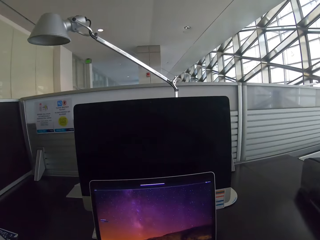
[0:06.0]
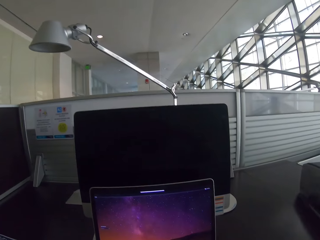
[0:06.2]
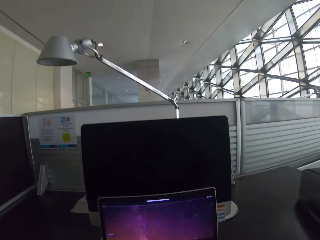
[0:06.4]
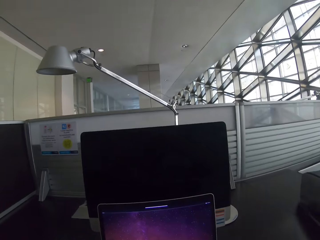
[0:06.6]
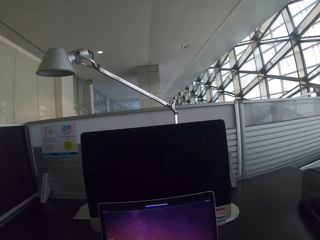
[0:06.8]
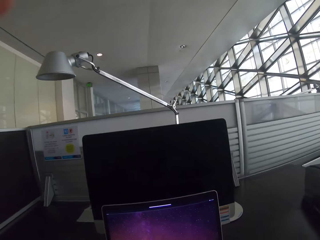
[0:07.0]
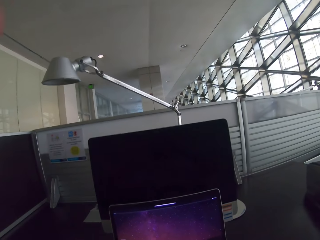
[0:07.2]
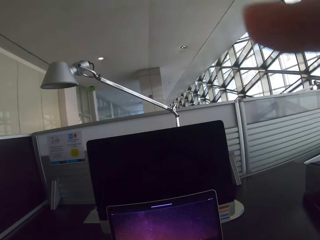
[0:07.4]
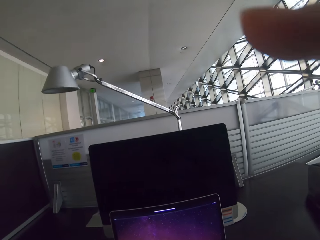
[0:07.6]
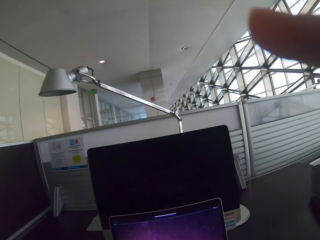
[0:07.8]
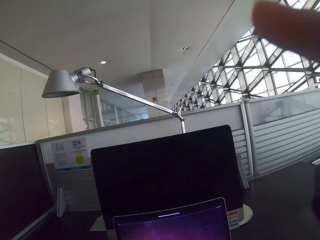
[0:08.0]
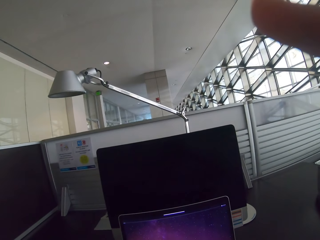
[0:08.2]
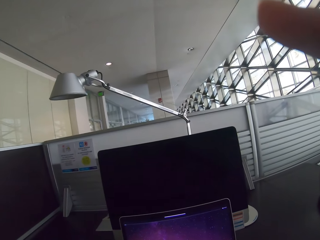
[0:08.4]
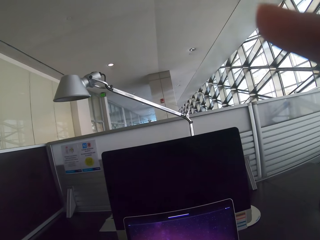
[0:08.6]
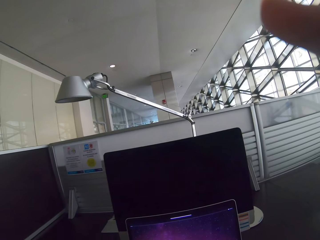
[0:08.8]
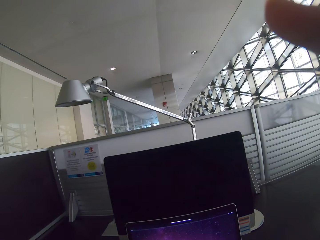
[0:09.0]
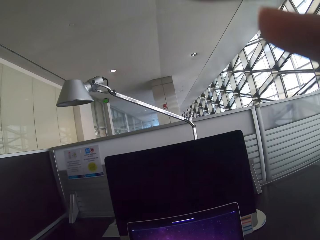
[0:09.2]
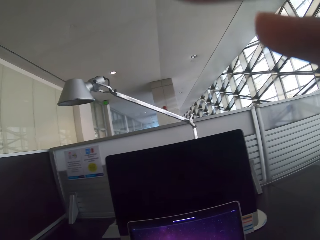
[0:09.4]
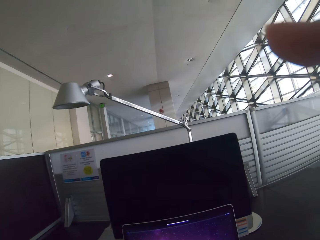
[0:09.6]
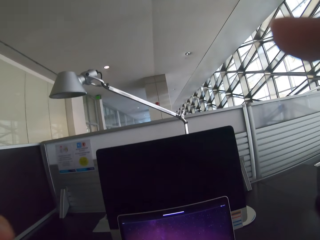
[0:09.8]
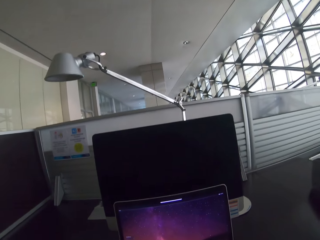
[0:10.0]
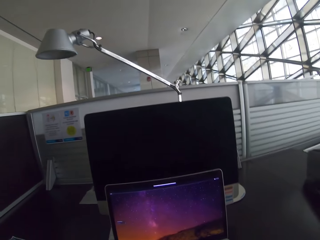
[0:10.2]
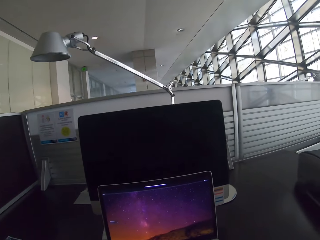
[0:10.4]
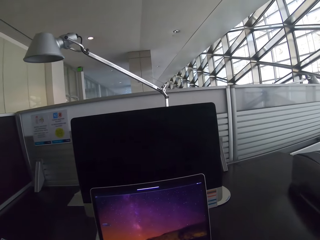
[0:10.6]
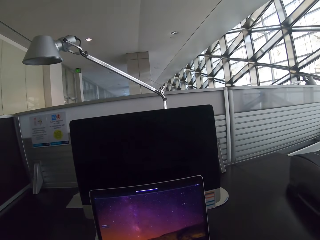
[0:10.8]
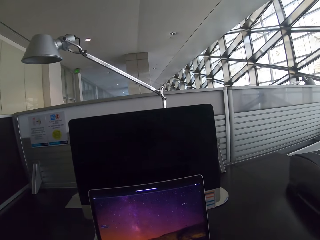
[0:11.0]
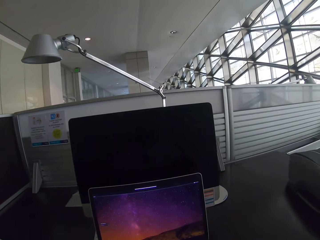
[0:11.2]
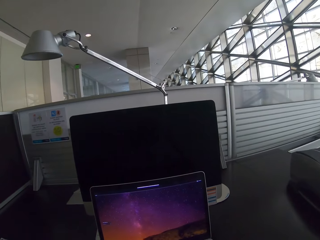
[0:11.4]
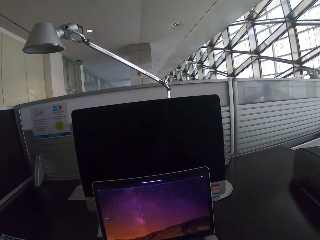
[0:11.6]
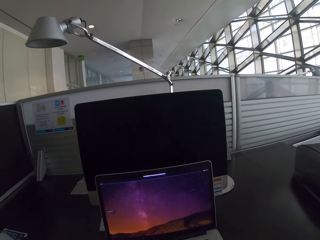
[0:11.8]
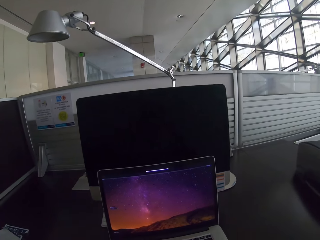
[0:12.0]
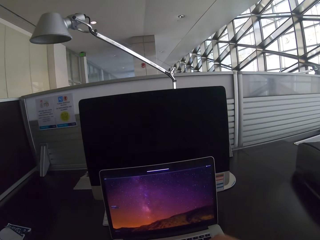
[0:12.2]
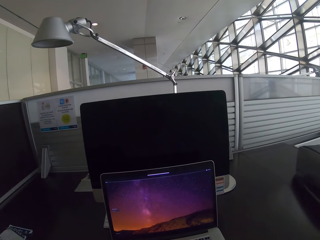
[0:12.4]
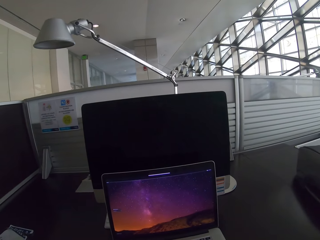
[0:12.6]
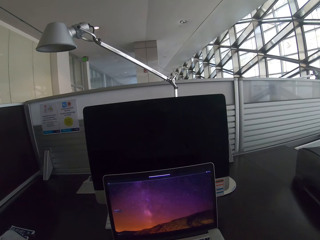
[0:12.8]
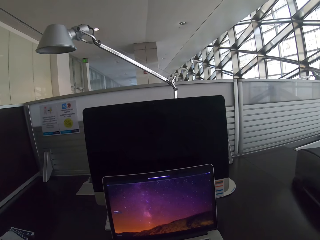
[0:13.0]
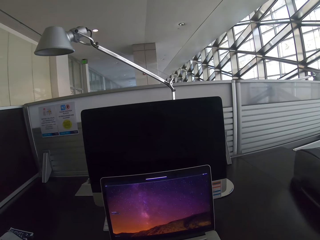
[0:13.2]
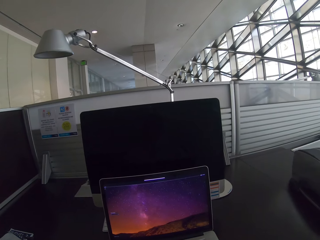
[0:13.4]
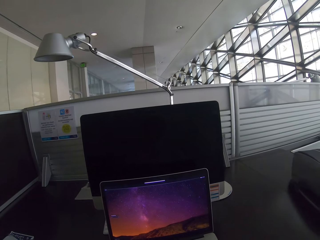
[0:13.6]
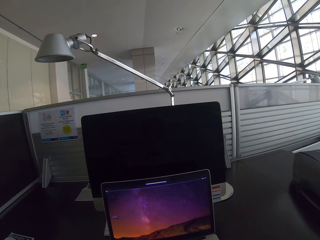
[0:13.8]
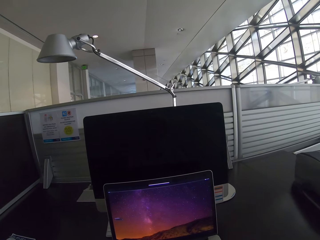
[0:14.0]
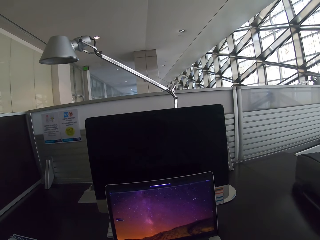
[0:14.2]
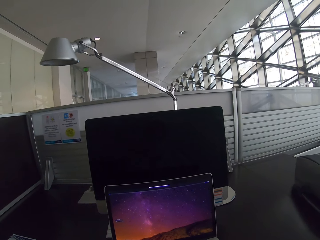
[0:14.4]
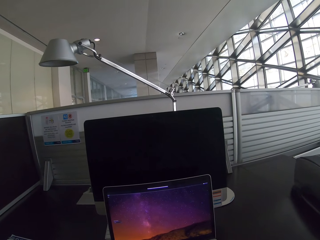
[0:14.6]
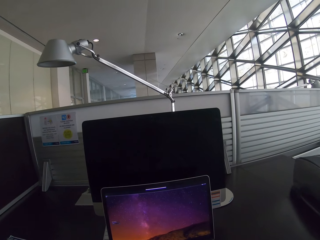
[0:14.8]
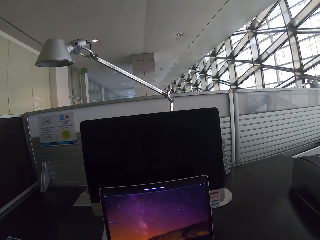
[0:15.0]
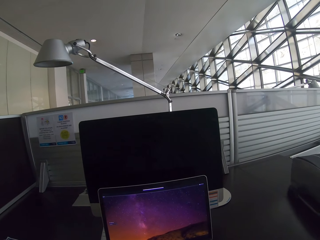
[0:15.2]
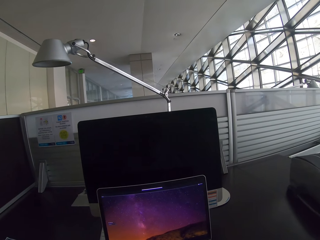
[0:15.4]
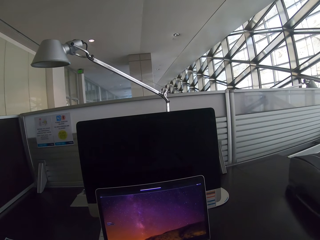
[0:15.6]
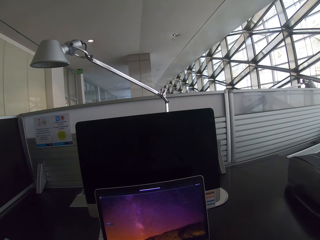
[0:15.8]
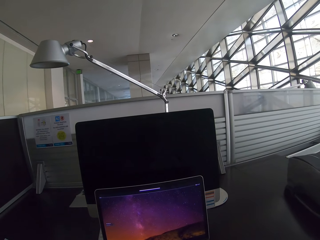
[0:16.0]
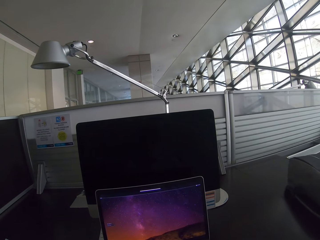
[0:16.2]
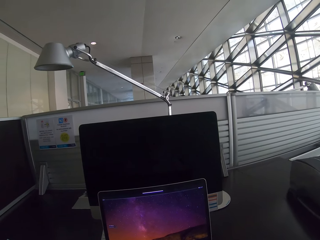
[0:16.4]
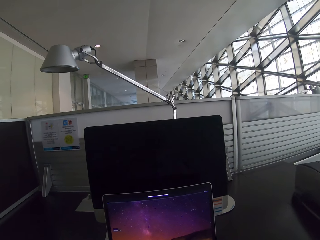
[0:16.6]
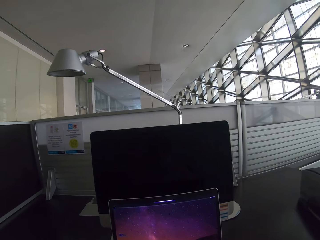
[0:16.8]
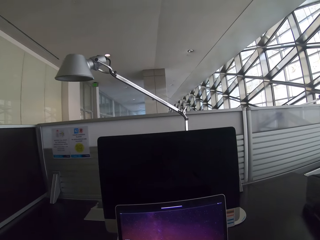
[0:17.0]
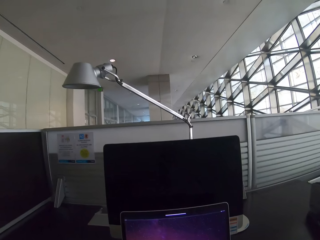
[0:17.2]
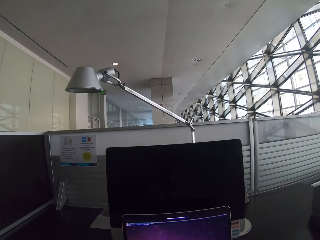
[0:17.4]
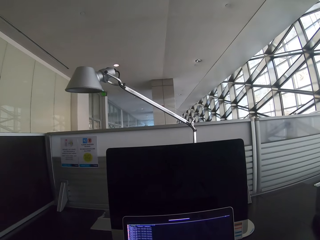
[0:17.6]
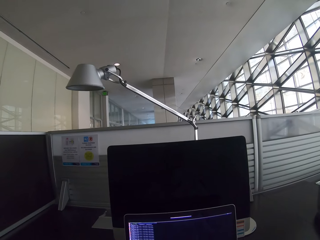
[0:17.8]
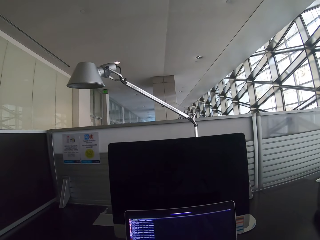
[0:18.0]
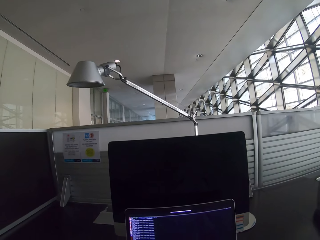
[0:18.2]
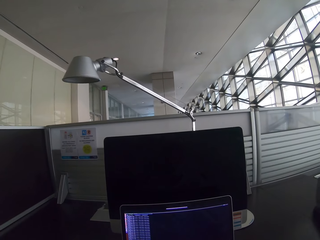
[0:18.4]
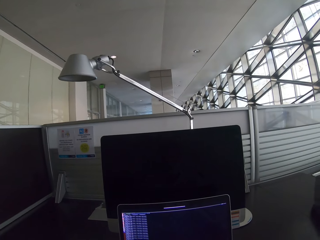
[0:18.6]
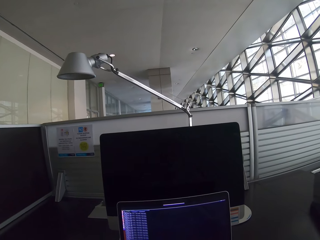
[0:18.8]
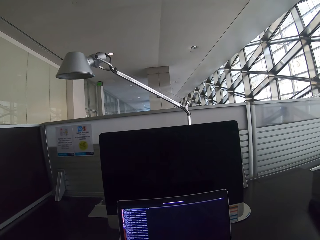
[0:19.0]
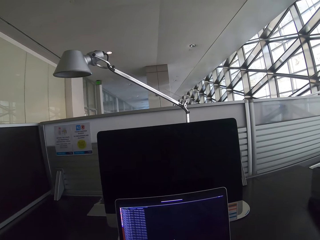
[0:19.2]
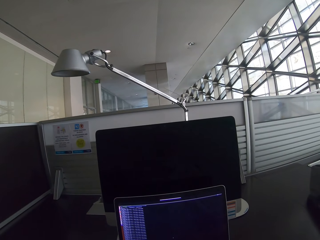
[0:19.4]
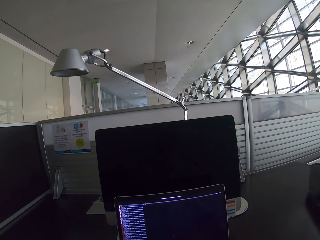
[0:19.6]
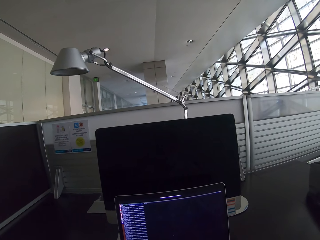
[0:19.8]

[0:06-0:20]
The camera wearer adjusts a camera. They look at the laptop. They operate the laptop.

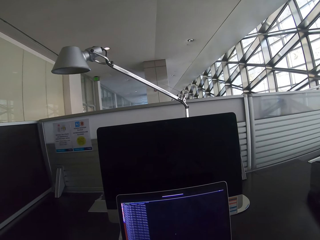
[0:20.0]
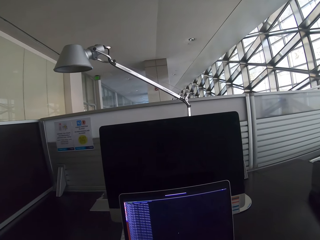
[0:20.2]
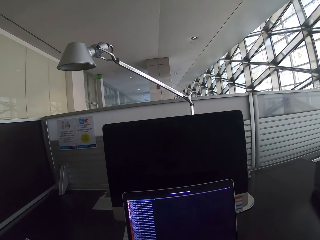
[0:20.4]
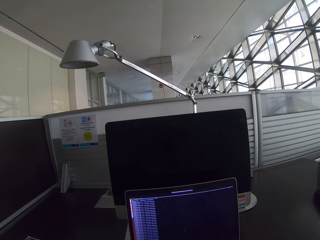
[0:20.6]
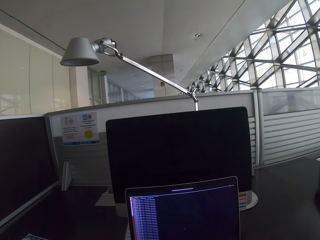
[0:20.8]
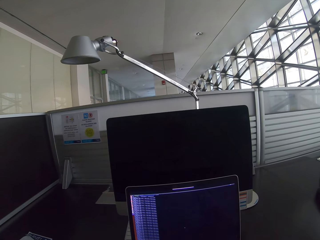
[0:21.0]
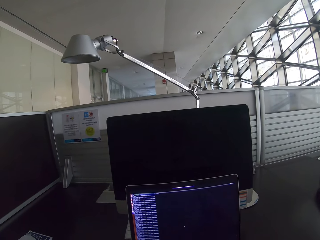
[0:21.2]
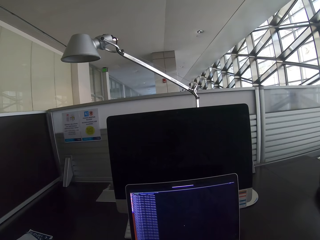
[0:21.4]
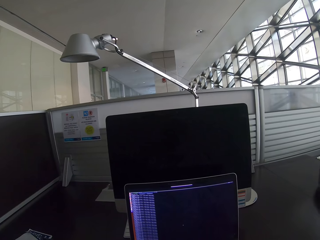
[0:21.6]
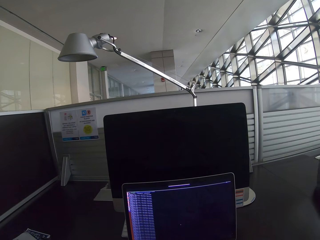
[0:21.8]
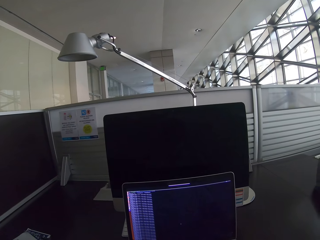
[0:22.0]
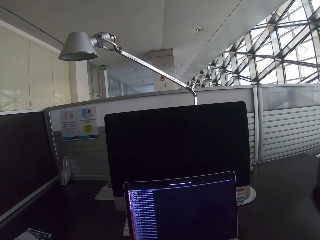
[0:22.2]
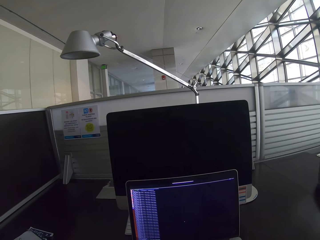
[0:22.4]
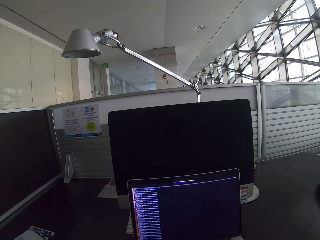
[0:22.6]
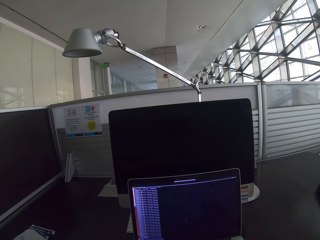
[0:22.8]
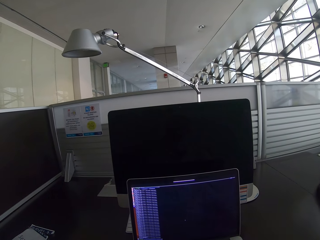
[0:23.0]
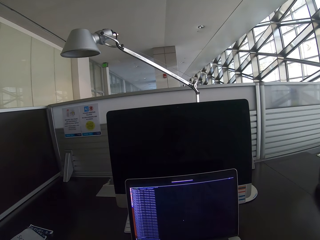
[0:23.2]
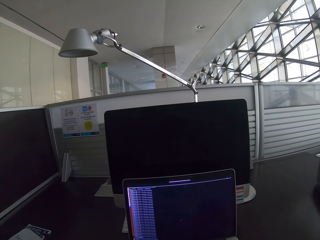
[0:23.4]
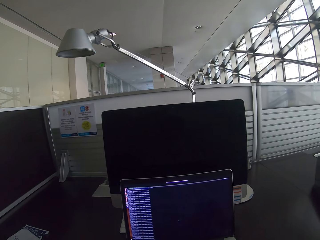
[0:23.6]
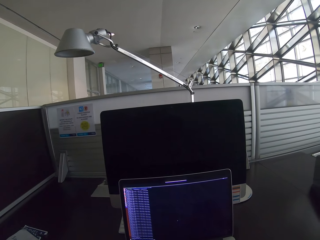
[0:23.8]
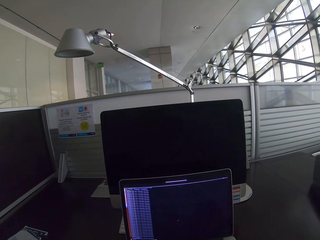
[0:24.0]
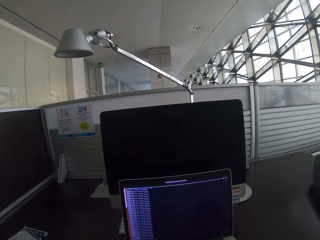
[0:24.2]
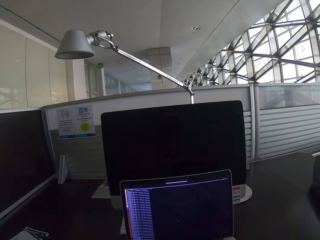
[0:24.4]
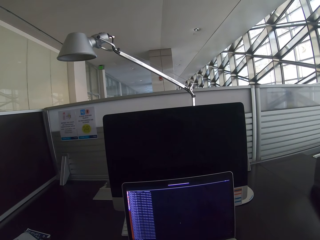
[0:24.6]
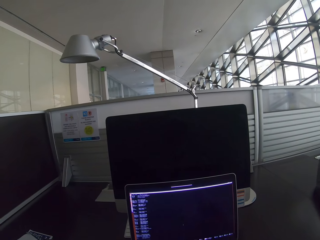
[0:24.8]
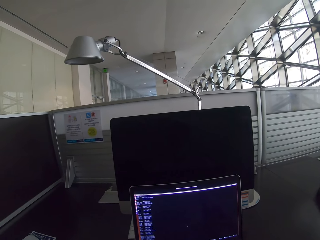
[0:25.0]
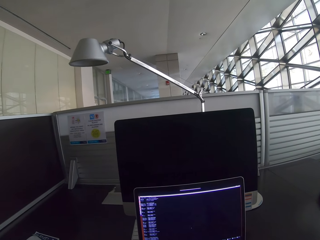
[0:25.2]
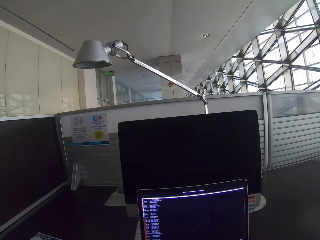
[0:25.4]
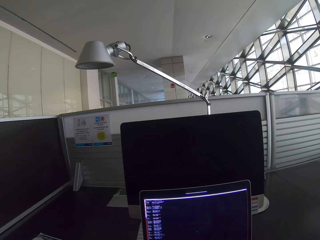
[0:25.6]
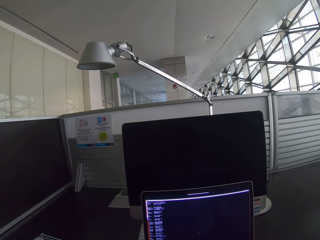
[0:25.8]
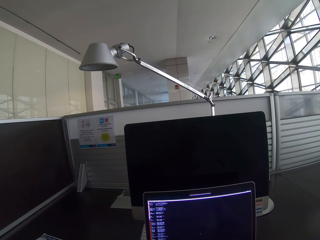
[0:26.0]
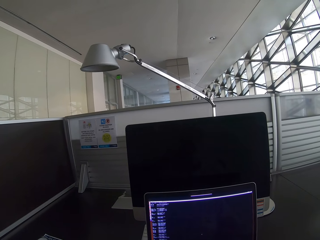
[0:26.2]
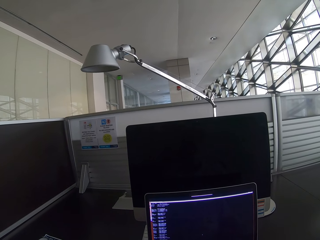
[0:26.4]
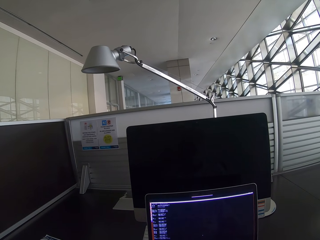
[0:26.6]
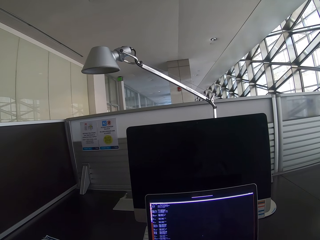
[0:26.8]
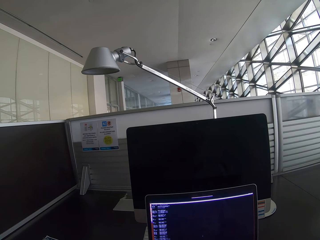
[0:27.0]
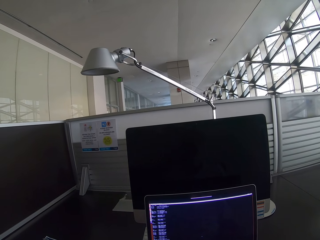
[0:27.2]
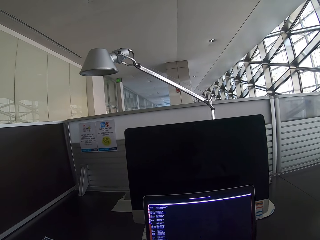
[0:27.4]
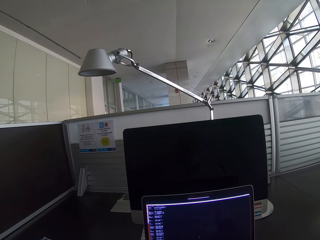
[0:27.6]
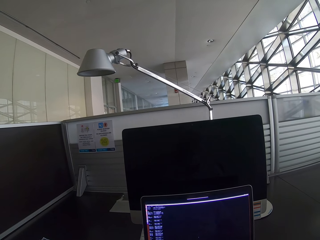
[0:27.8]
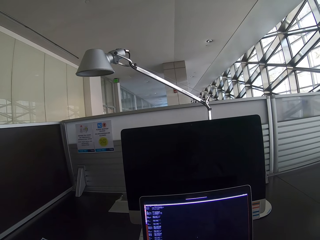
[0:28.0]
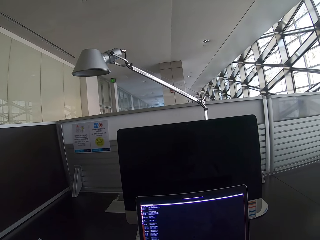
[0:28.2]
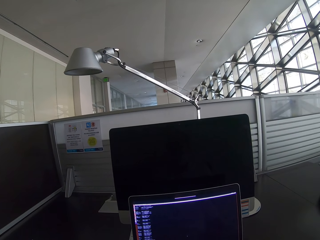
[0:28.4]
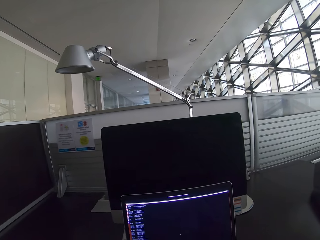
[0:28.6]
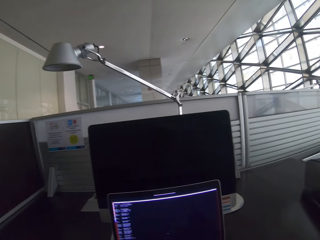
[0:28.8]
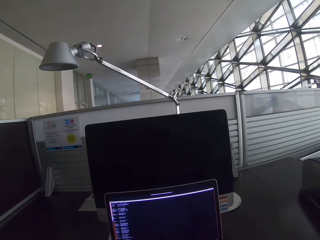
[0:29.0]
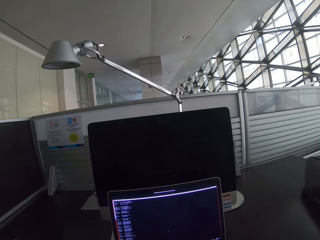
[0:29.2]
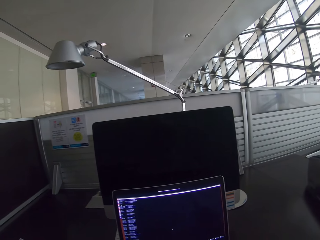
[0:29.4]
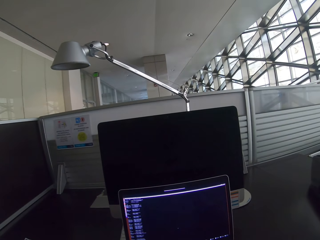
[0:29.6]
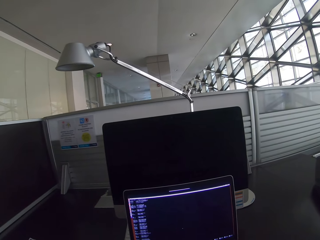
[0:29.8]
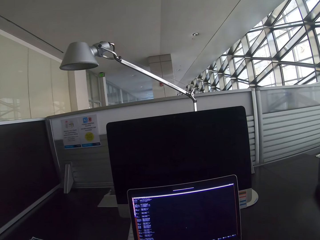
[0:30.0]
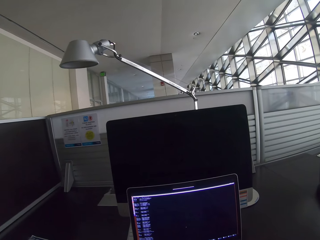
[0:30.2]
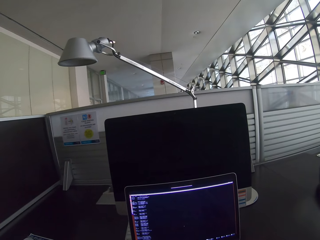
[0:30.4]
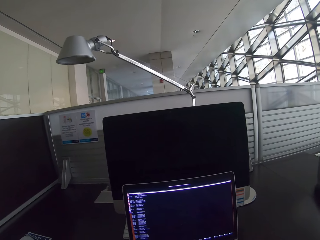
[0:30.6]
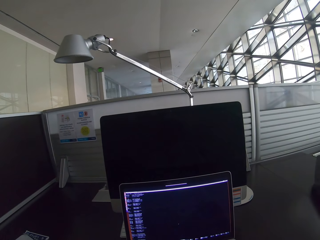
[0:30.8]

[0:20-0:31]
The camera wearer stares at the laptop.
